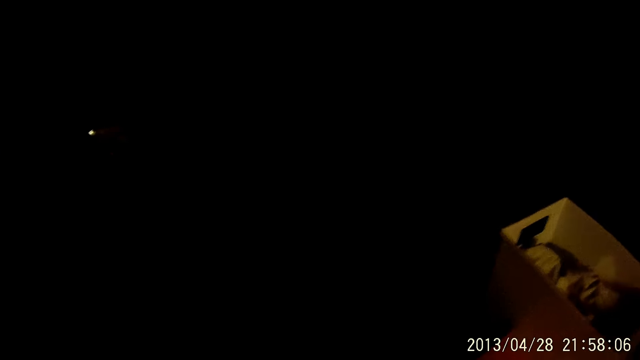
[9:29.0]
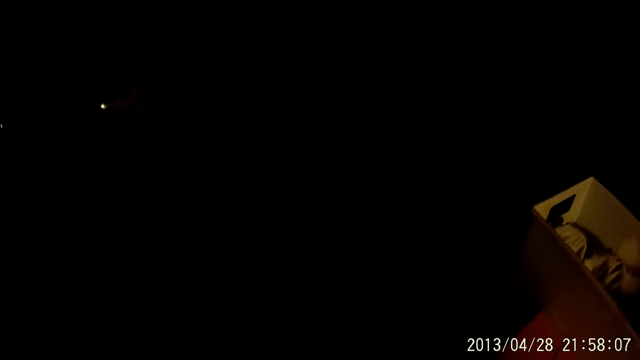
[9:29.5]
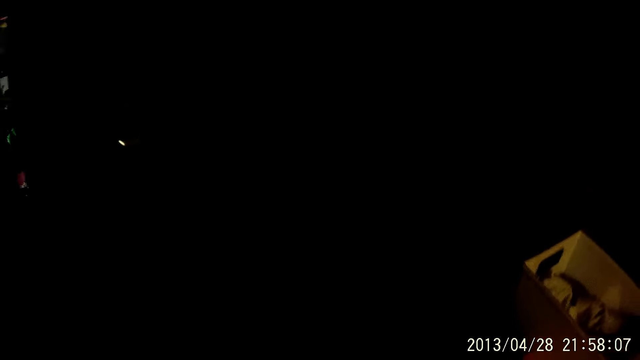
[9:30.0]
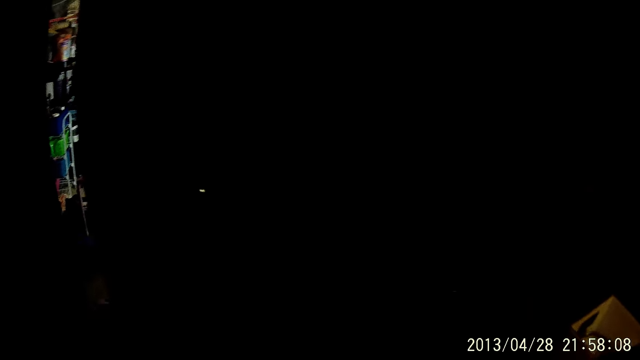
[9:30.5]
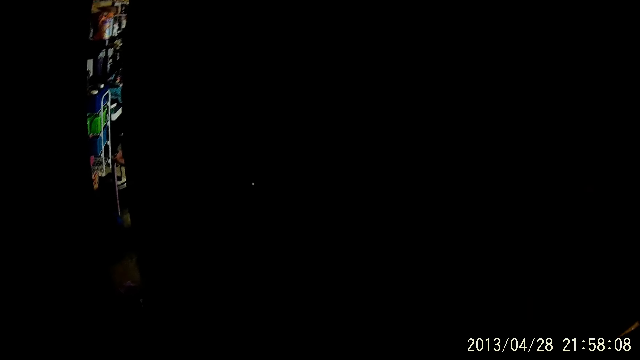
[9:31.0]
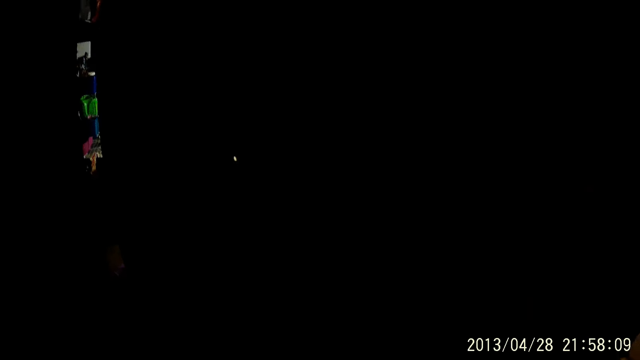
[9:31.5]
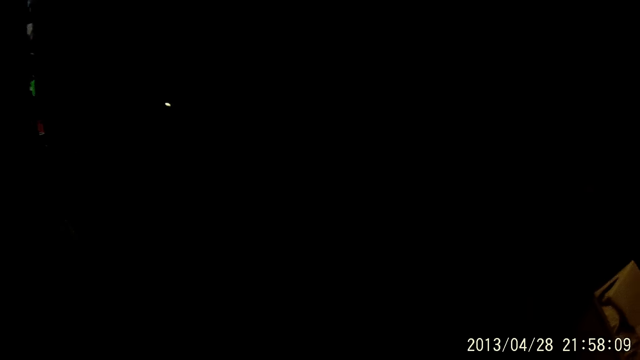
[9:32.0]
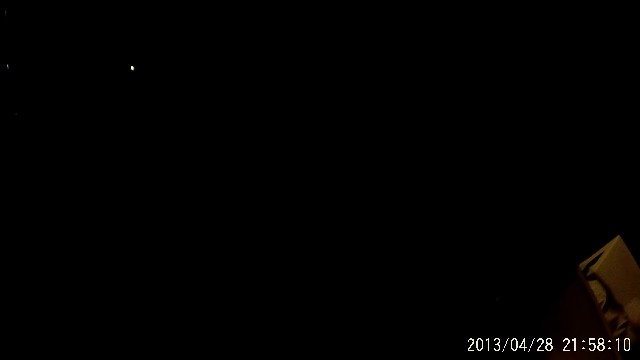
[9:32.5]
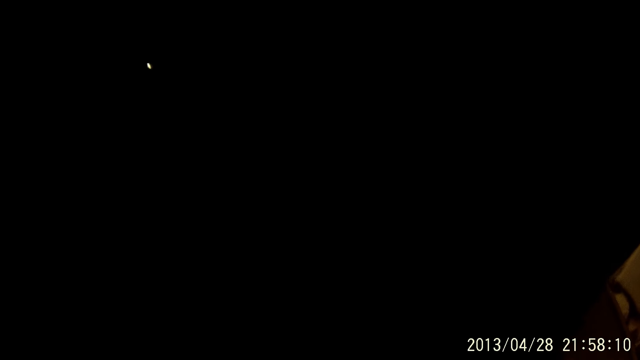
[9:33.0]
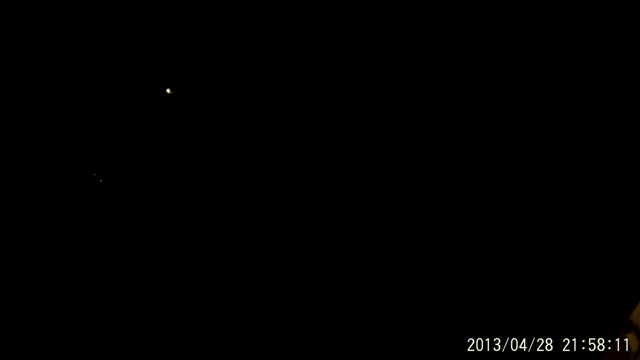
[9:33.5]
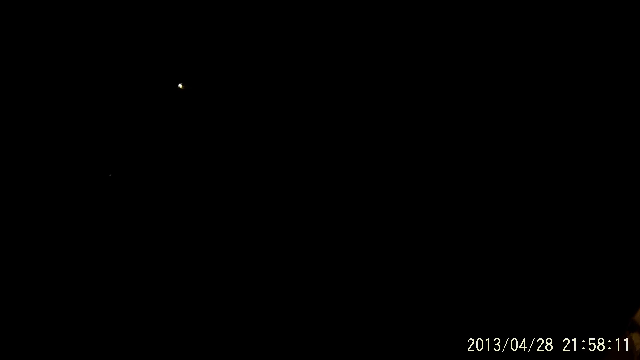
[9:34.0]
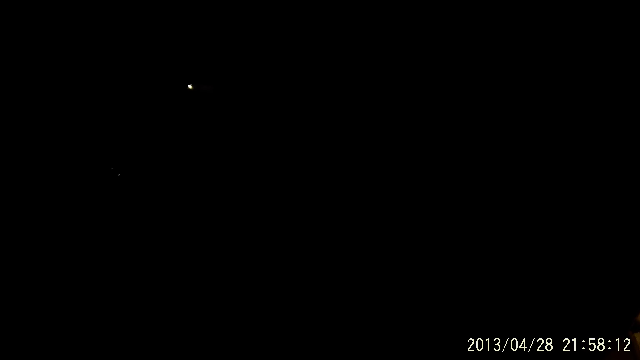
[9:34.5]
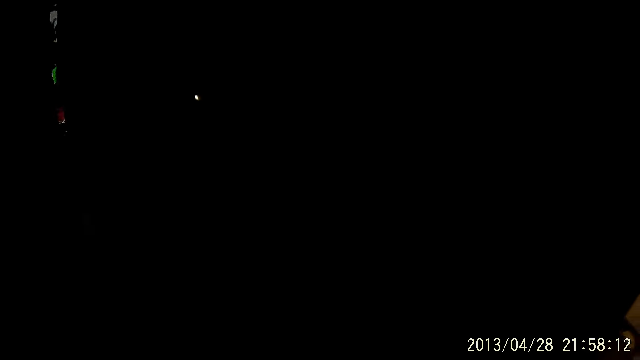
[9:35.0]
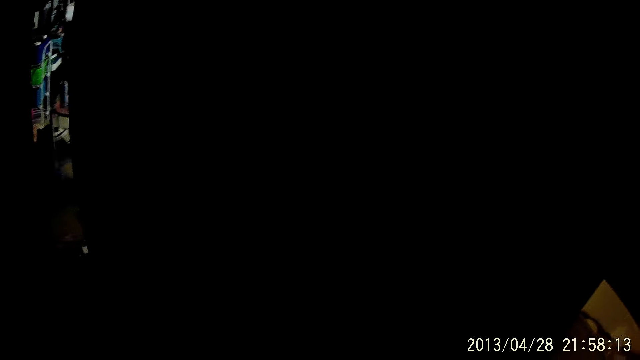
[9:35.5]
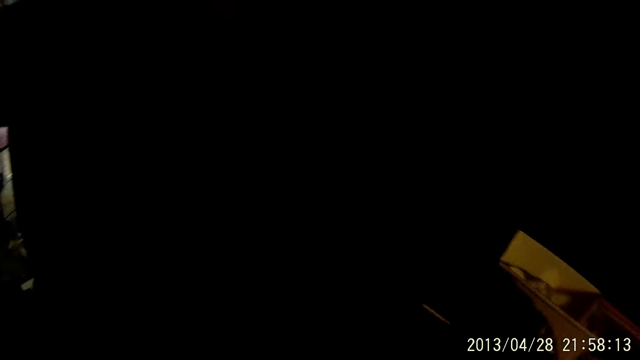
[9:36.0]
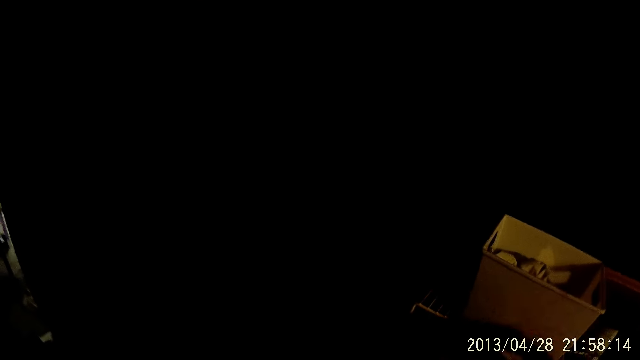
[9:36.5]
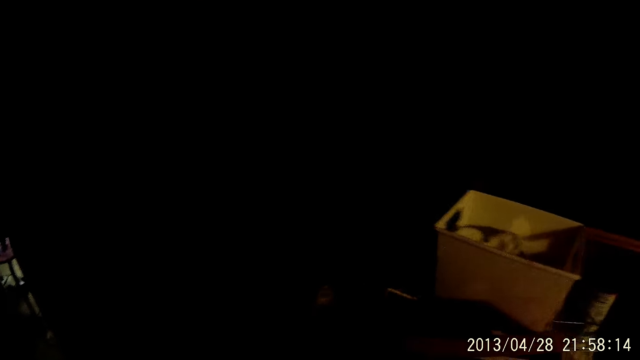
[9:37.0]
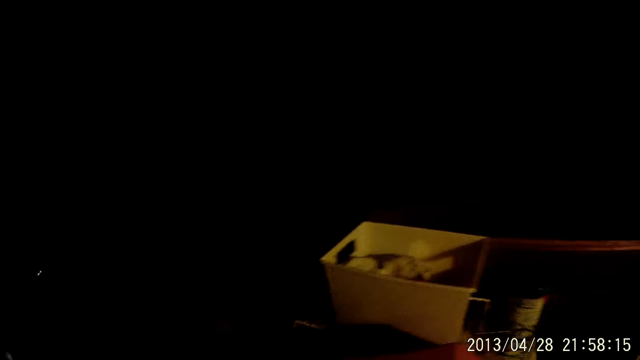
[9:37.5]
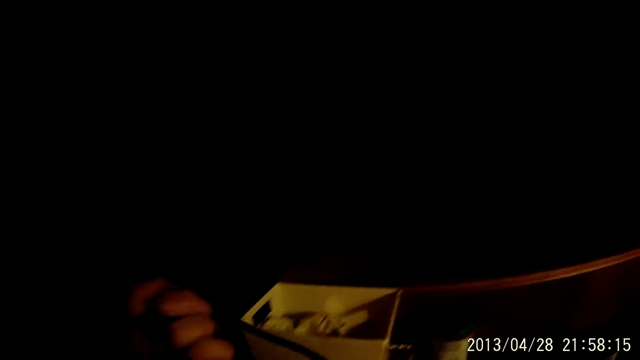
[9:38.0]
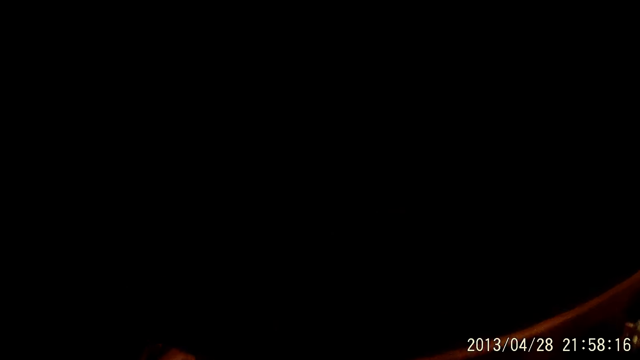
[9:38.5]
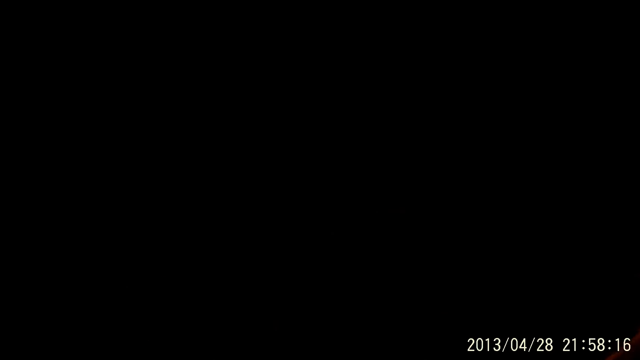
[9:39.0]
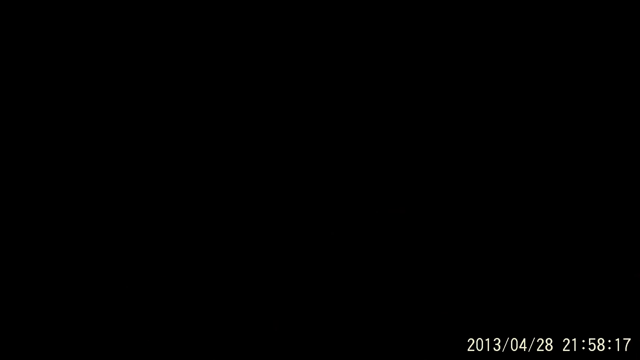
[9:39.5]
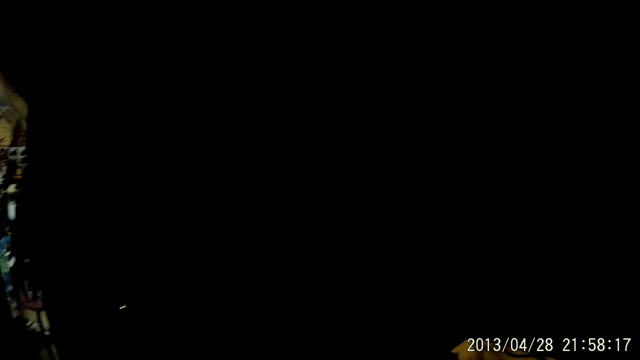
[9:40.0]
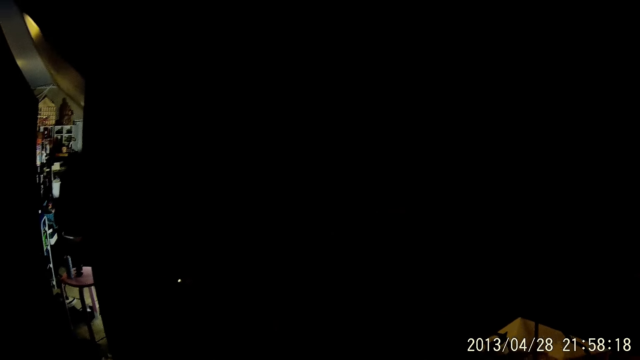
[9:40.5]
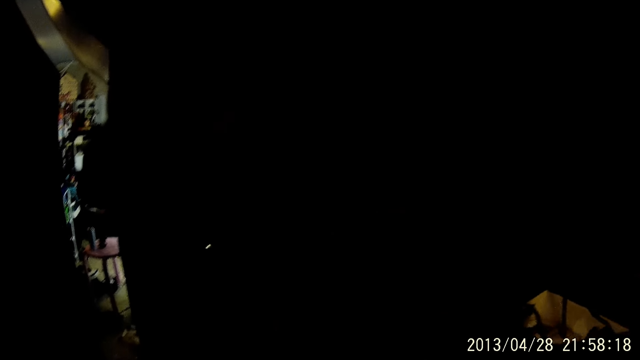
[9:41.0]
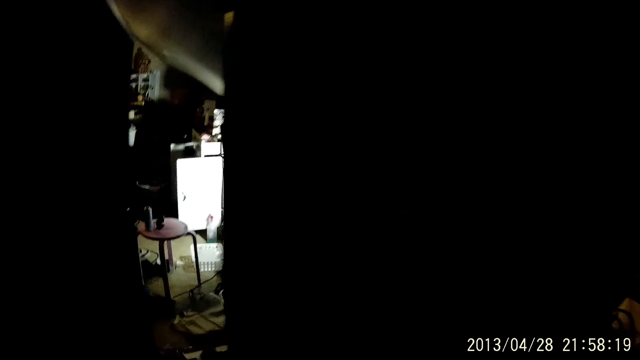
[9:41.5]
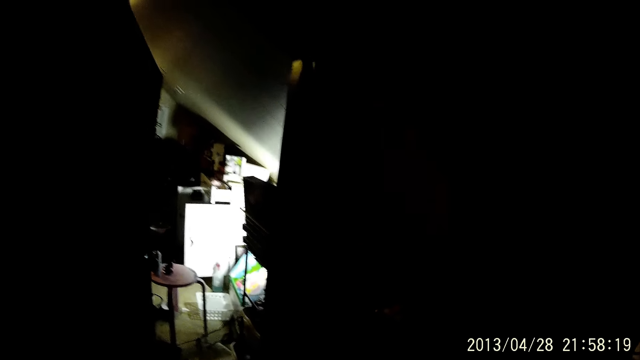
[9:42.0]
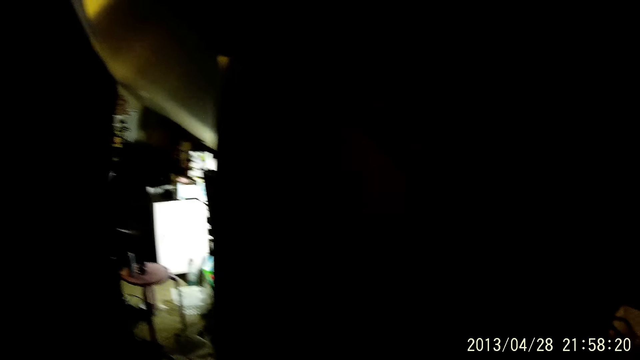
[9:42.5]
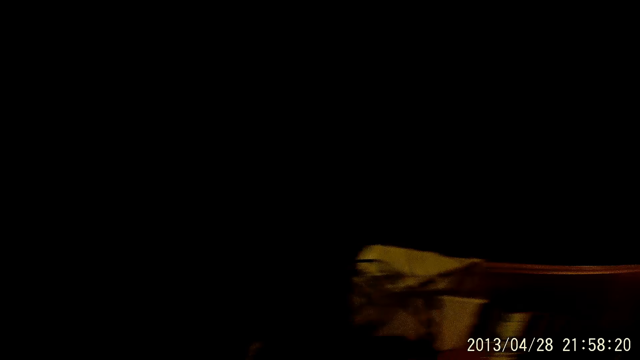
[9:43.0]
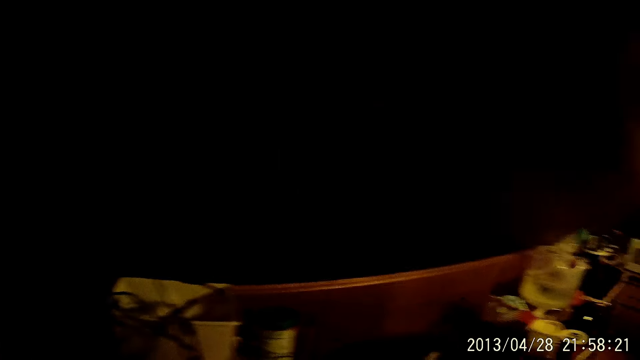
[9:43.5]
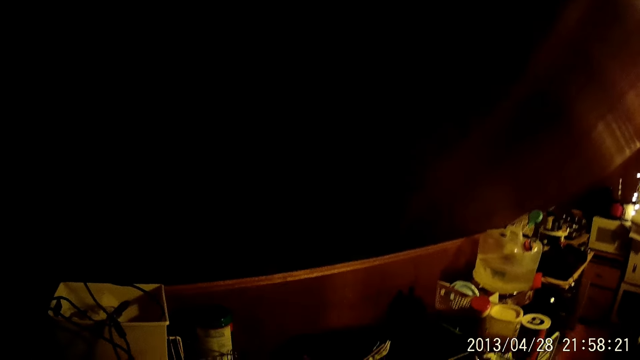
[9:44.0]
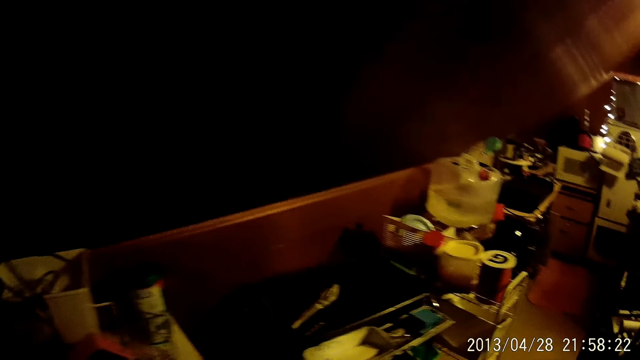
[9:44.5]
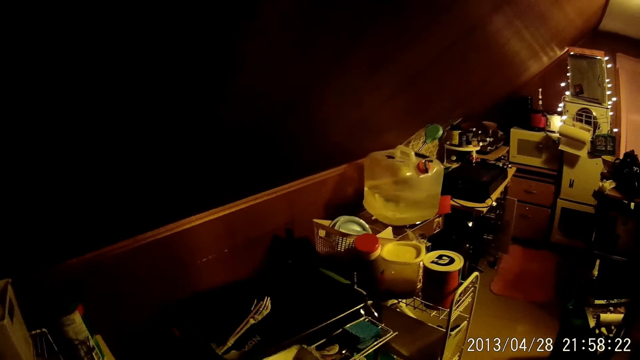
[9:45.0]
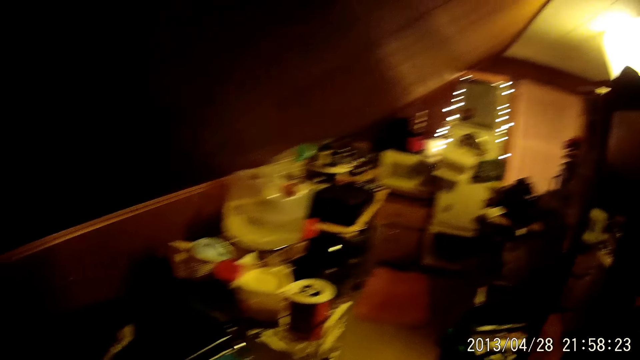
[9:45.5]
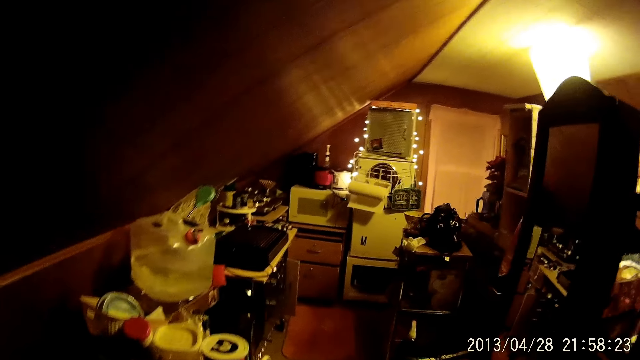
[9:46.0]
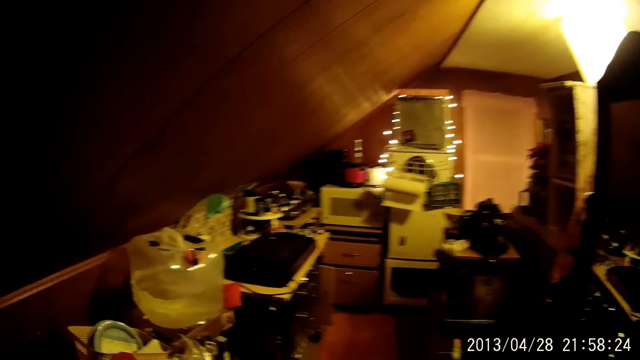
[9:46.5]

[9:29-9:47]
The camera wearer looks around in the dark and walks in the house.

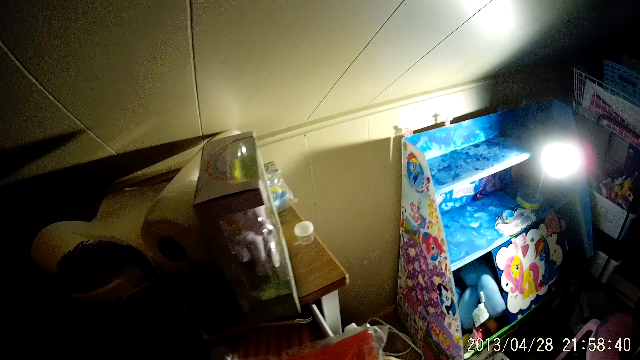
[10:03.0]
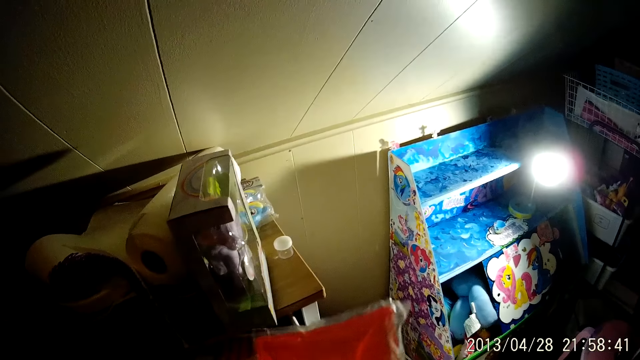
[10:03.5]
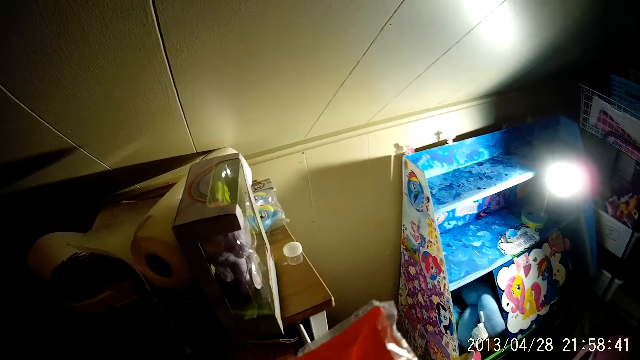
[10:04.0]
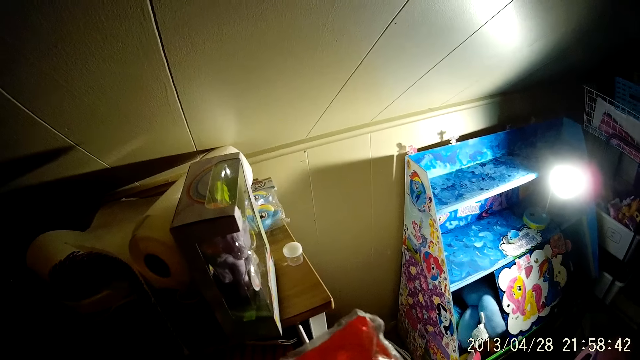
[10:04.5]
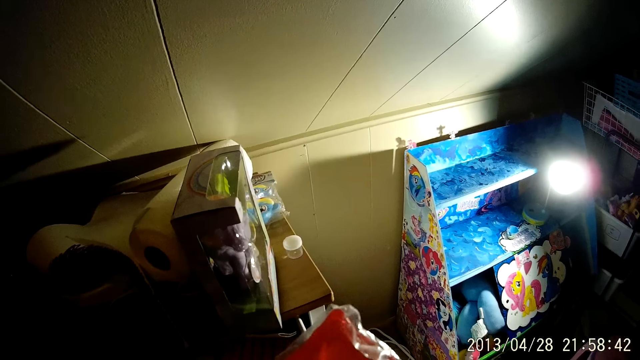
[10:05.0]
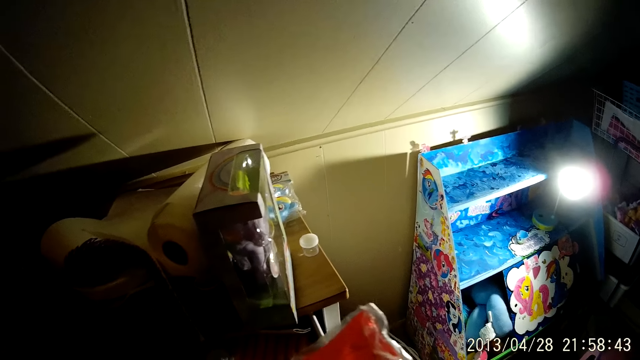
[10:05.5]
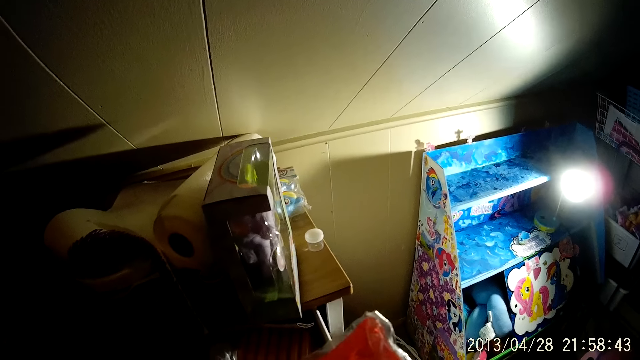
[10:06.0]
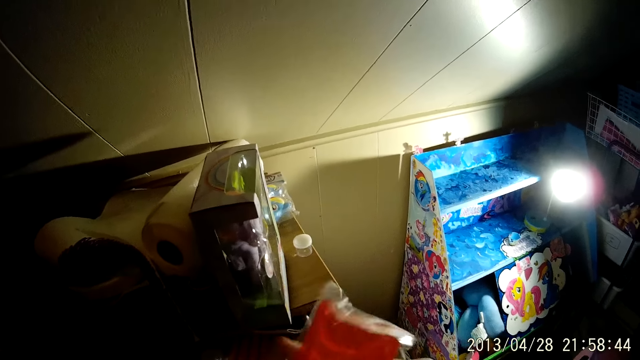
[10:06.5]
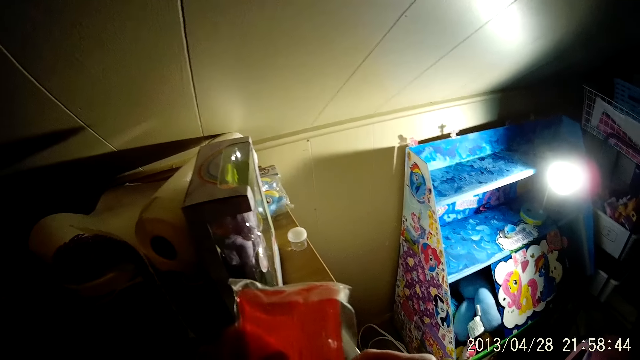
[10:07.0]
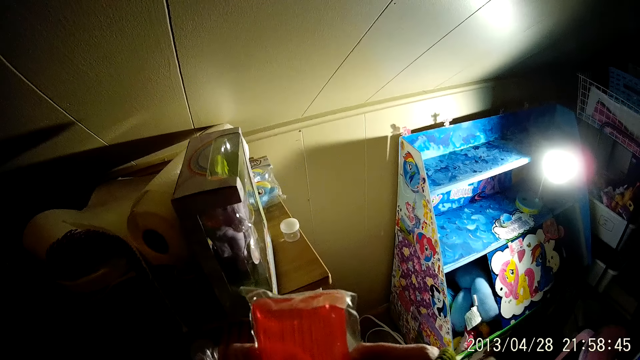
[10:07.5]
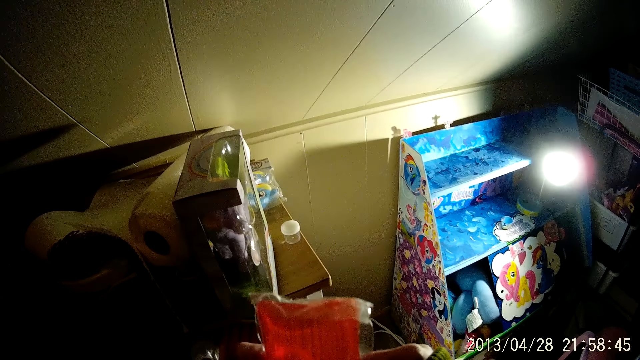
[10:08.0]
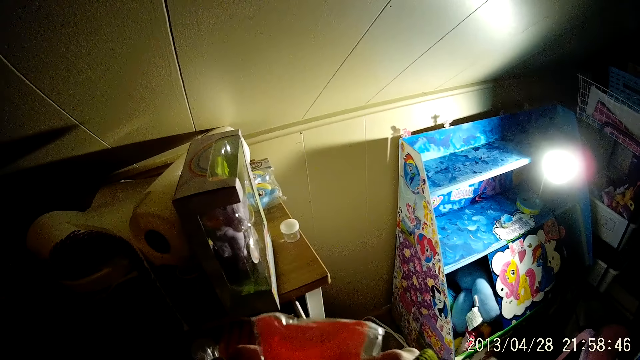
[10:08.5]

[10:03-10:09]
The camera wearer picks a plastic inside a polythene bag. They look at the plastic inside the polythene bag.
